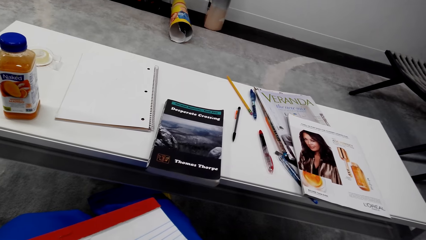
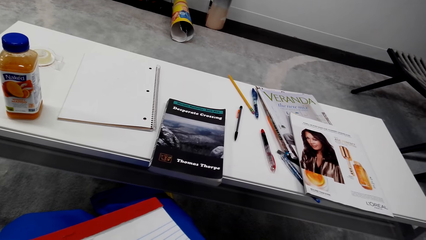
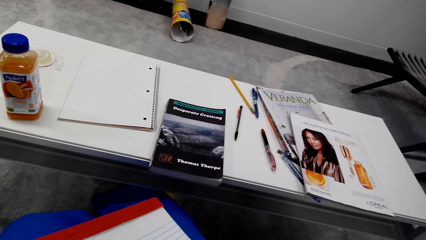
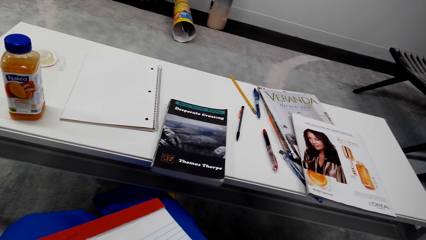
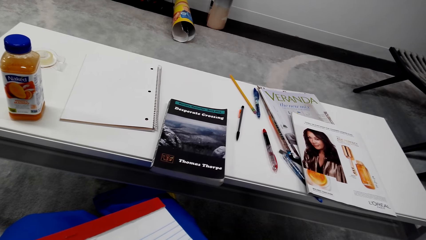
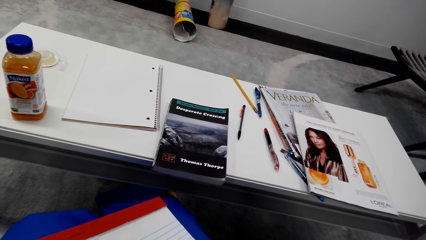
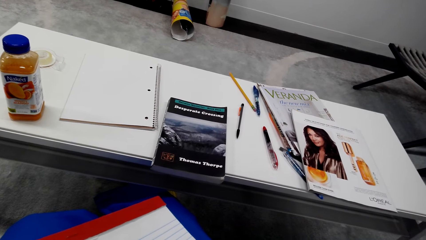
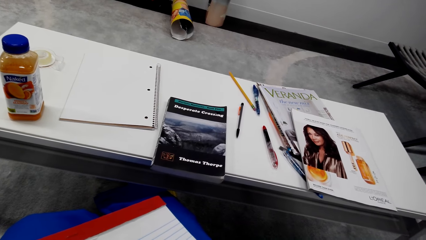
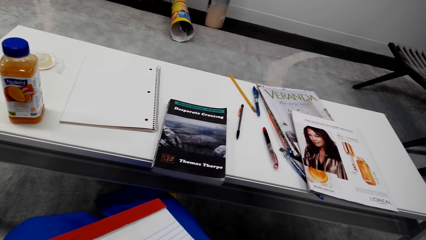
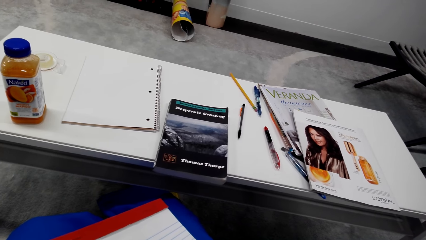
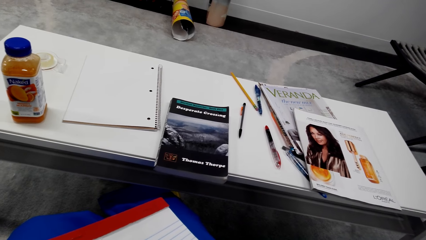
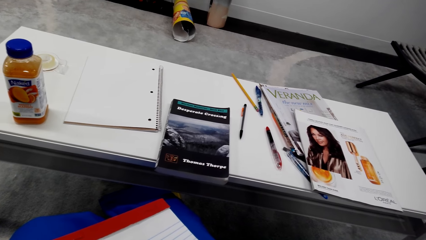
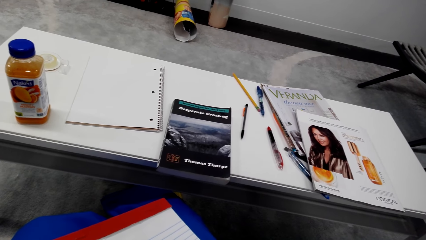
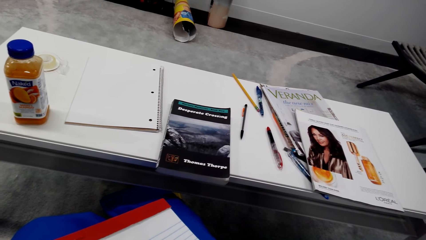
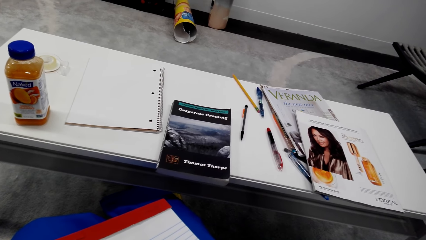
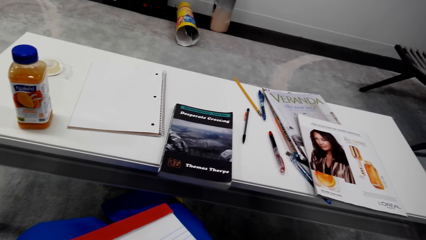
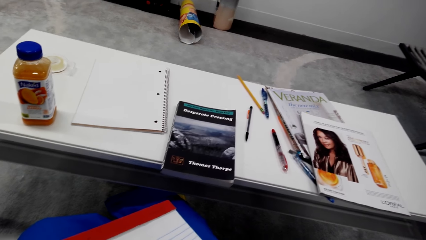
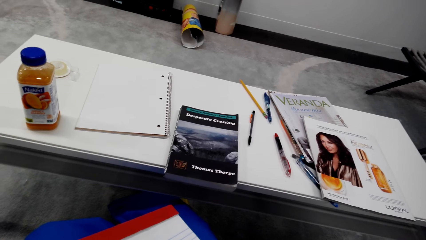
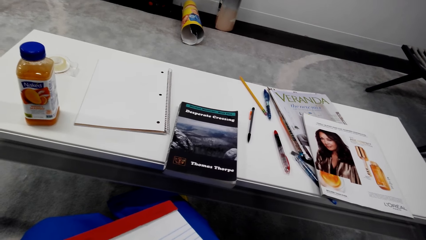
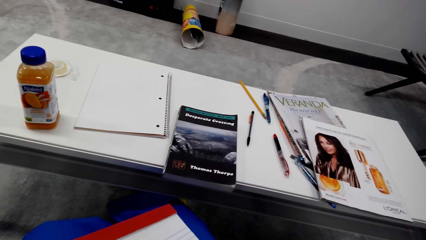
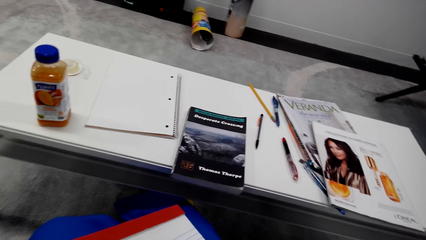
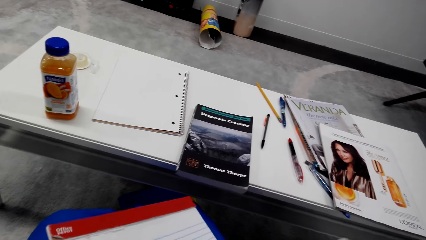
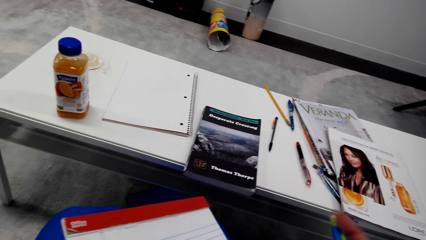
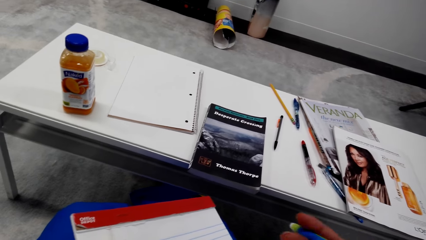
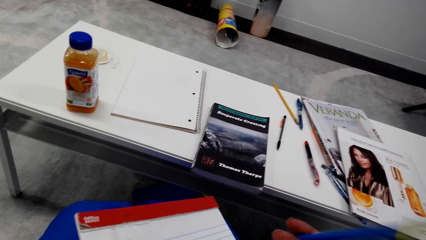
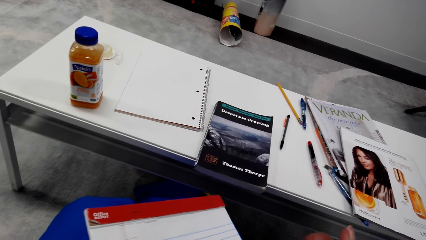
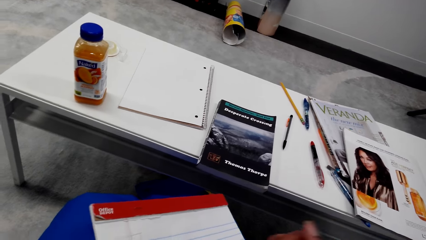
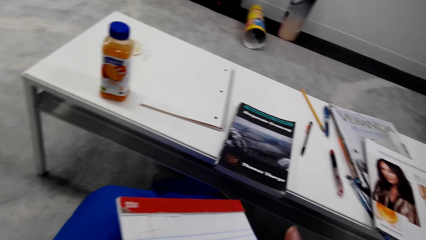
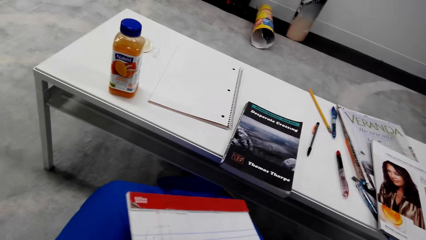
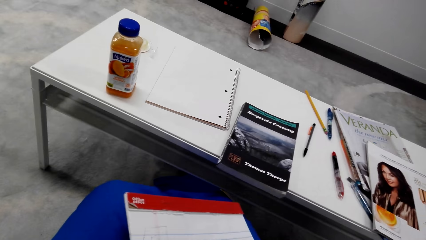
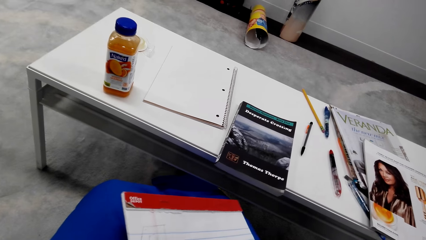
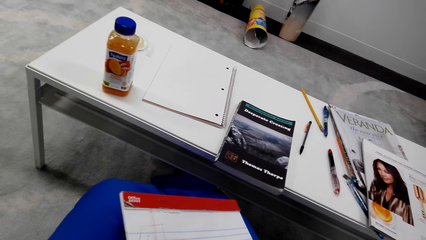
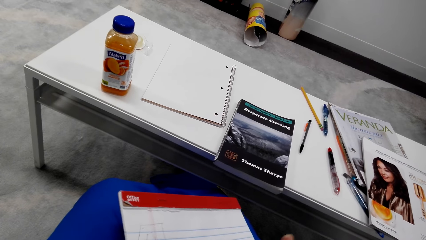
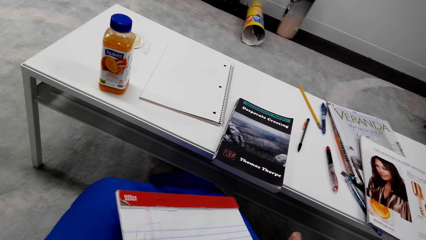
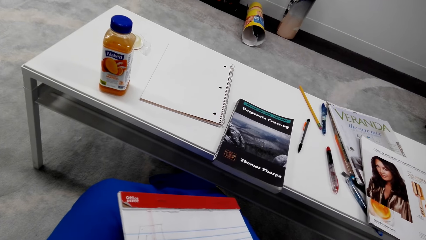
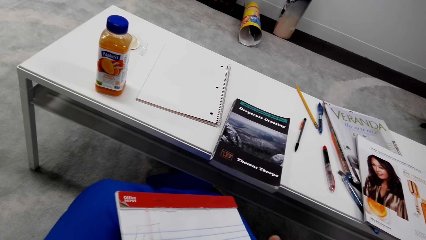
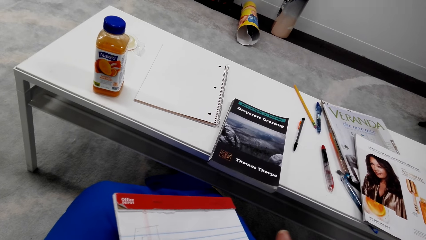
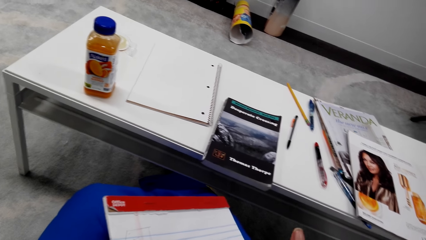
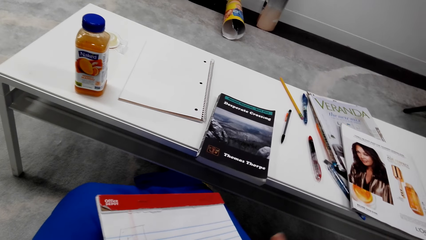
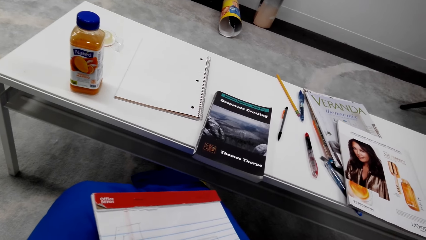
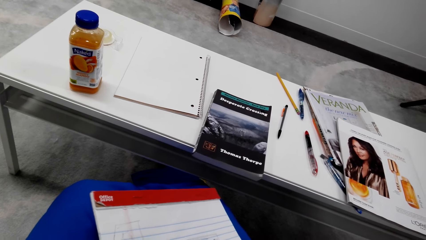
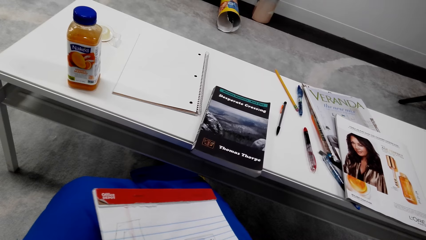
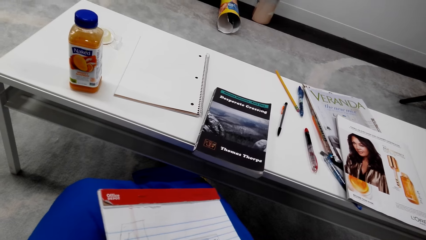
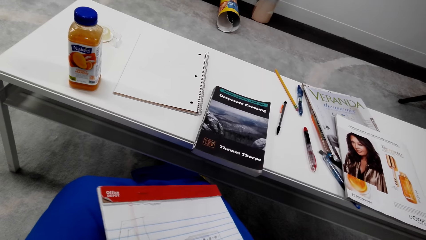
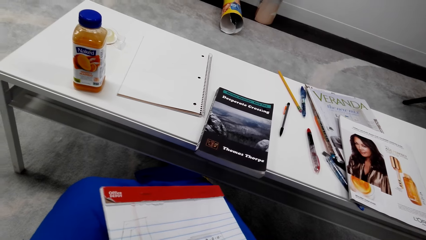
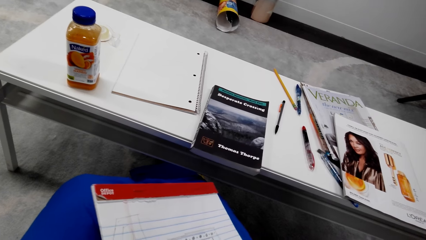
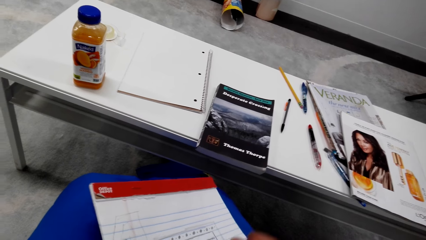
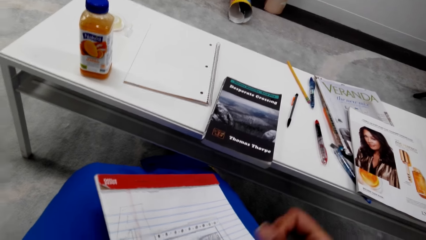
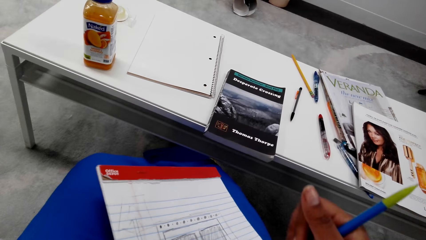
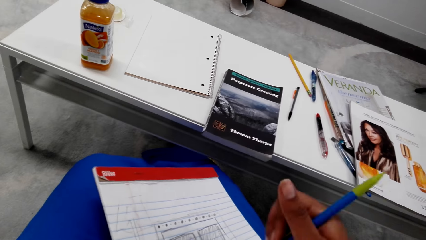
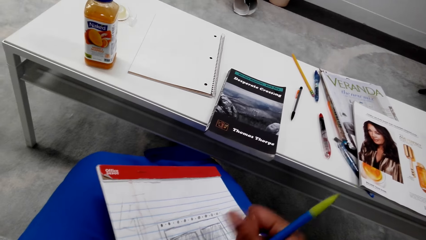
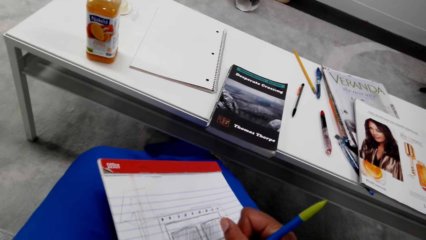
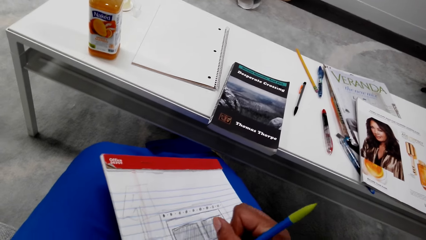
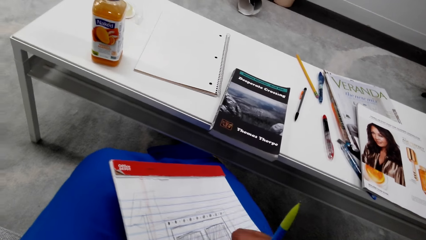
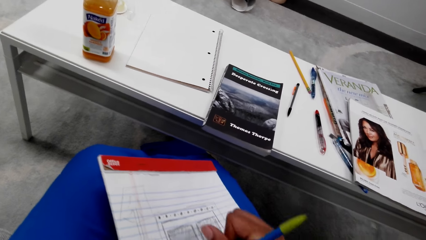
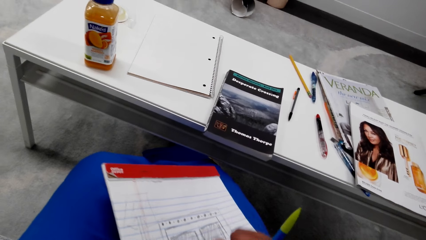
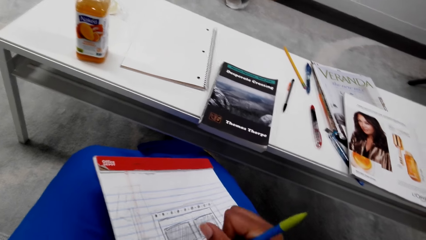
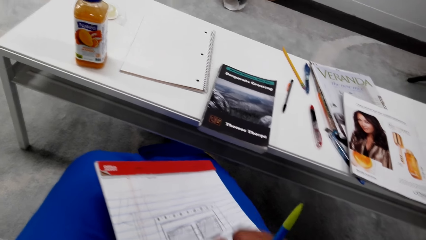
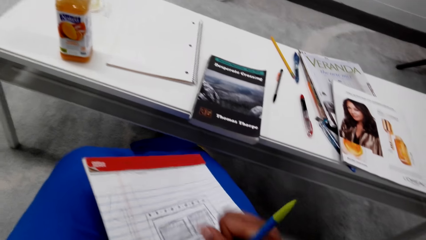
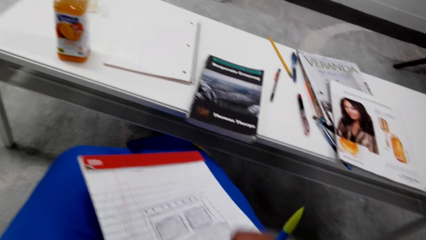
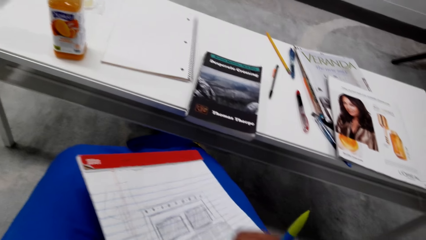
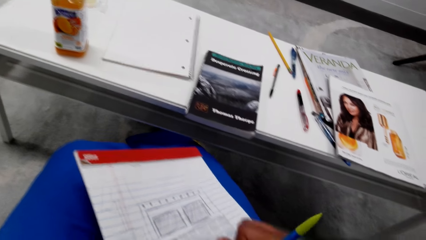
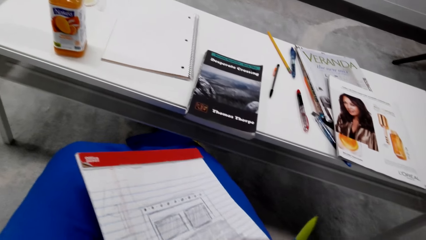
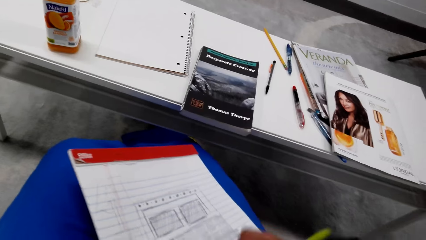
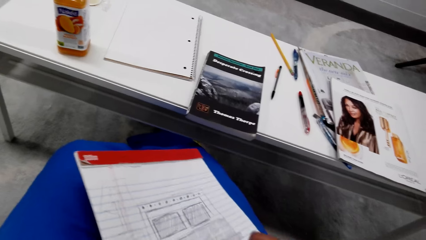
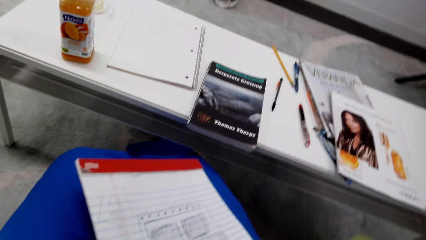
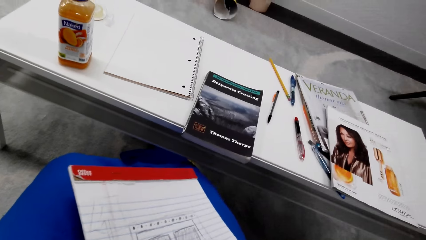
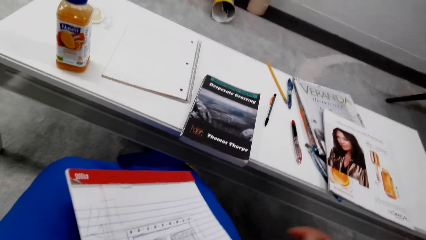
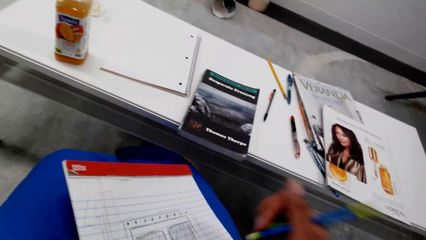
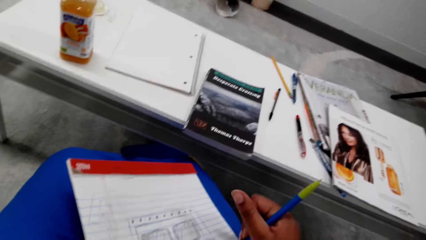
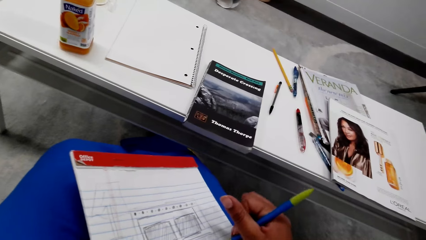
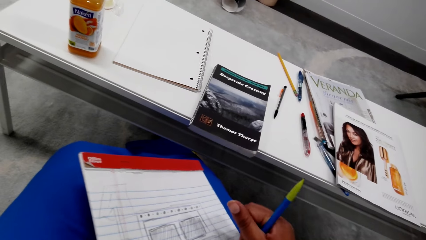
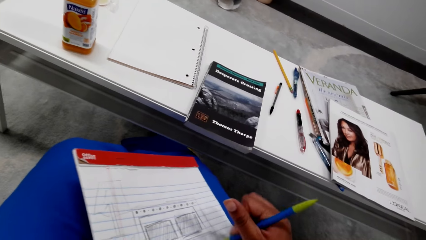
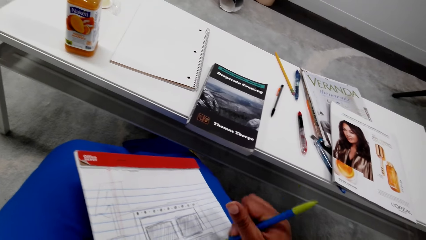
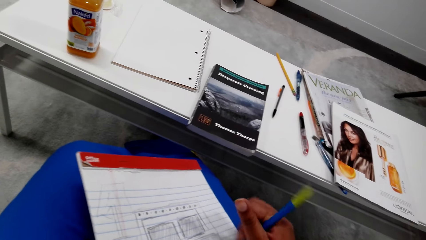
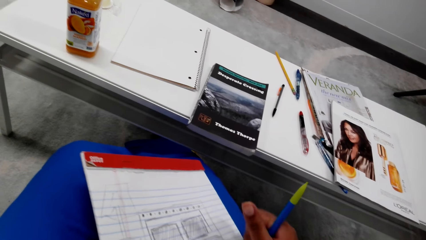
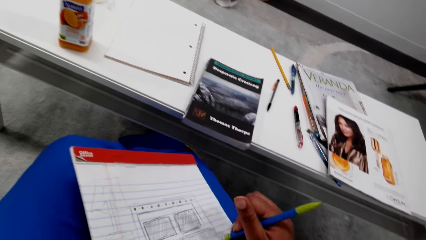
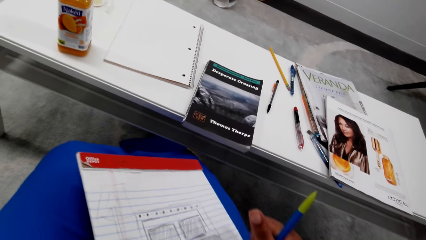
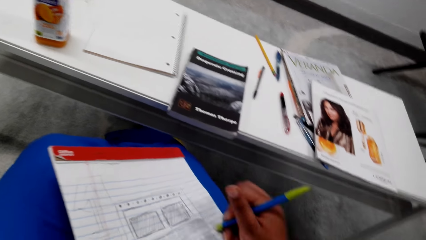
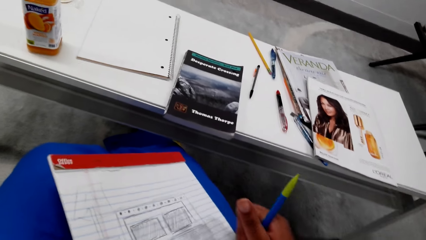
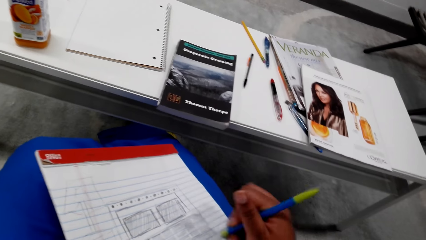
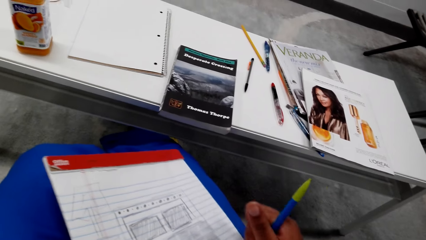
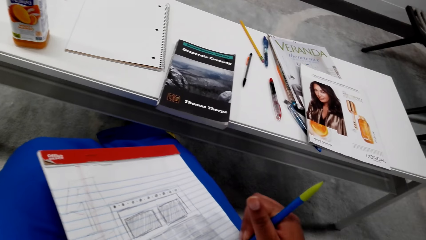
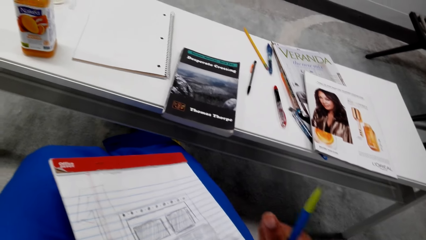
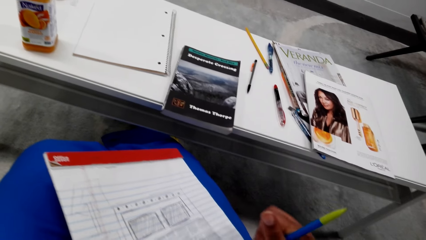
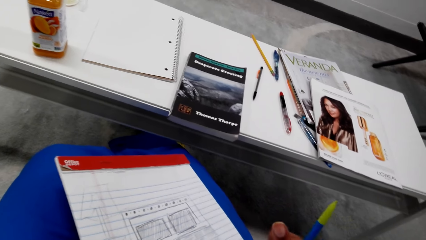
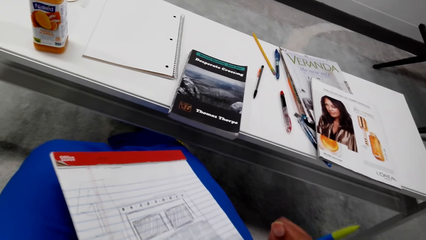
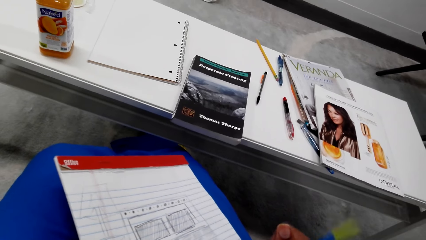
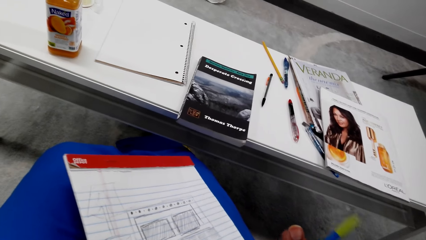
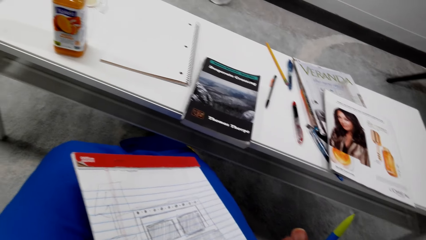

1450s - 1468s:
The camera wearer erases on the book. They shade on the book.
